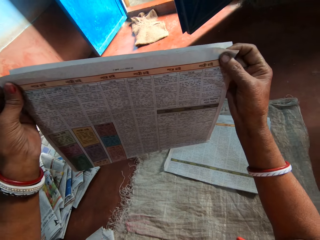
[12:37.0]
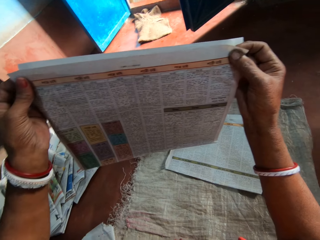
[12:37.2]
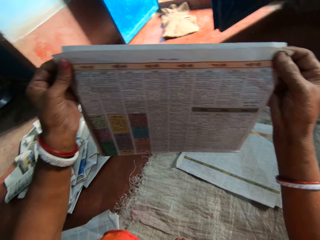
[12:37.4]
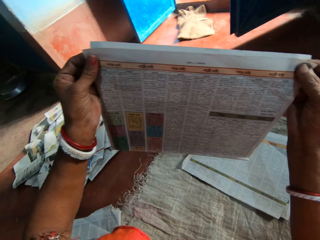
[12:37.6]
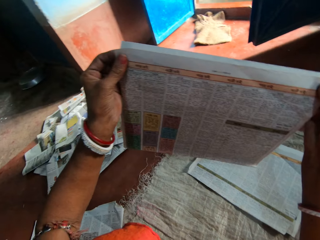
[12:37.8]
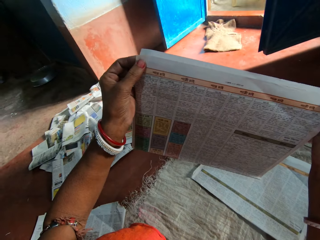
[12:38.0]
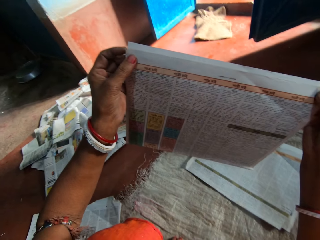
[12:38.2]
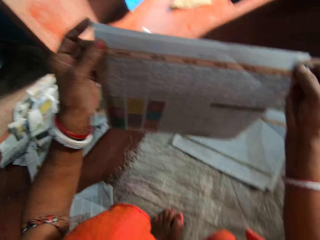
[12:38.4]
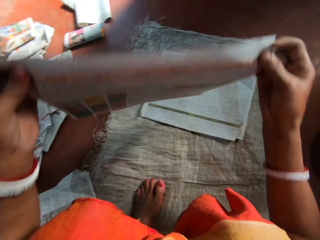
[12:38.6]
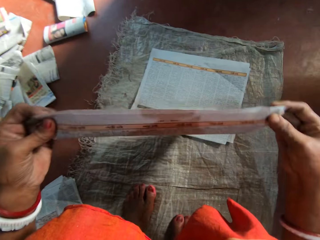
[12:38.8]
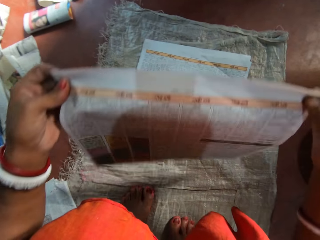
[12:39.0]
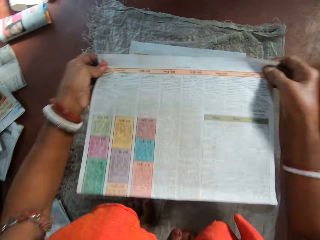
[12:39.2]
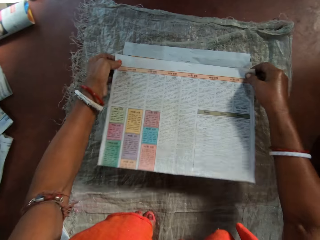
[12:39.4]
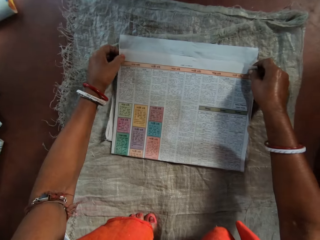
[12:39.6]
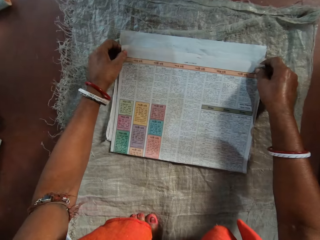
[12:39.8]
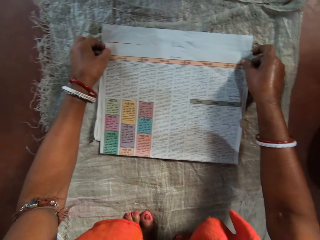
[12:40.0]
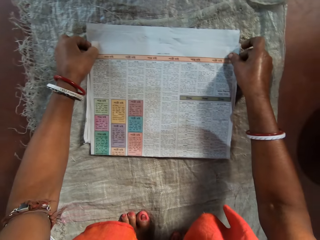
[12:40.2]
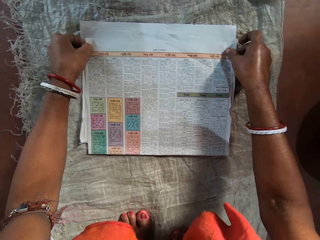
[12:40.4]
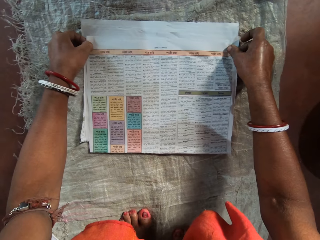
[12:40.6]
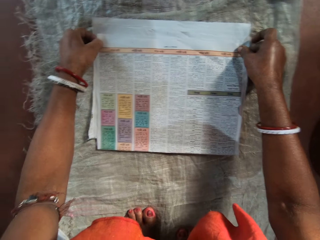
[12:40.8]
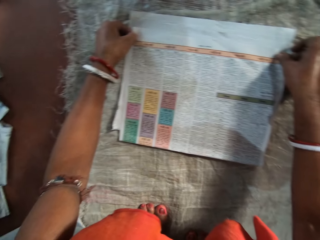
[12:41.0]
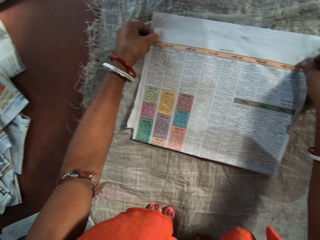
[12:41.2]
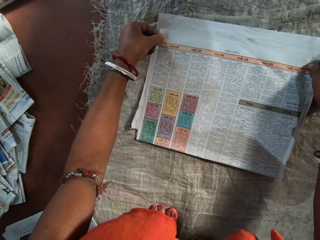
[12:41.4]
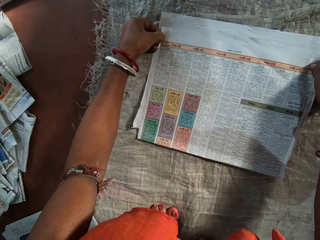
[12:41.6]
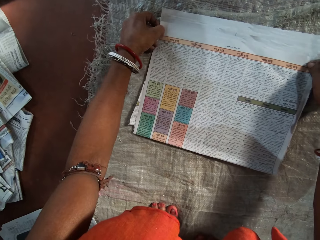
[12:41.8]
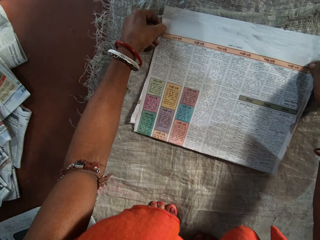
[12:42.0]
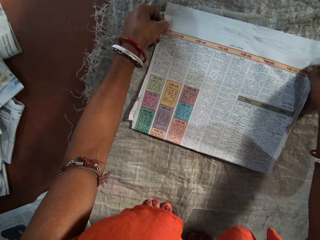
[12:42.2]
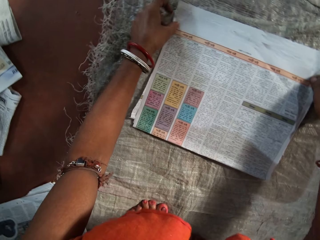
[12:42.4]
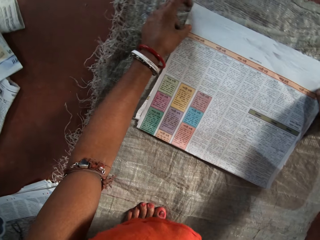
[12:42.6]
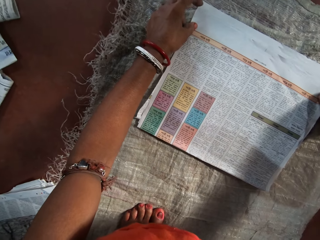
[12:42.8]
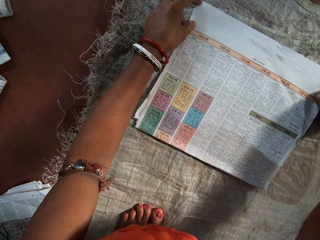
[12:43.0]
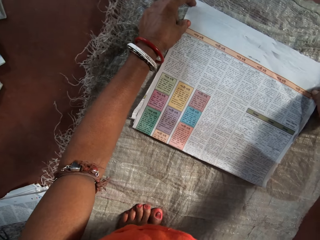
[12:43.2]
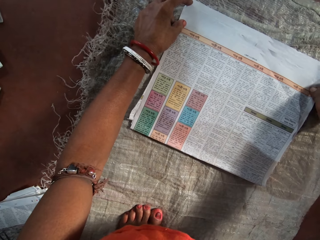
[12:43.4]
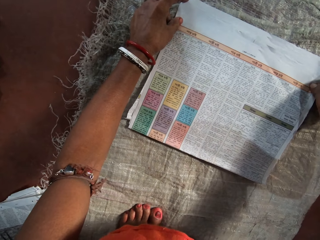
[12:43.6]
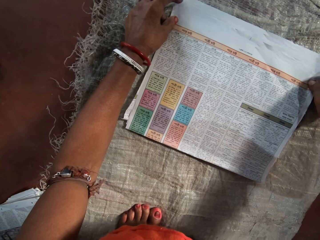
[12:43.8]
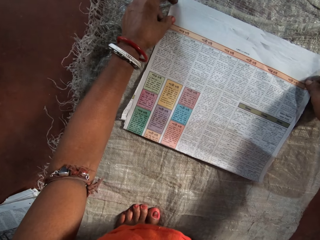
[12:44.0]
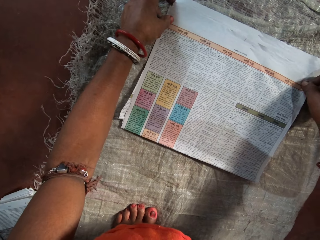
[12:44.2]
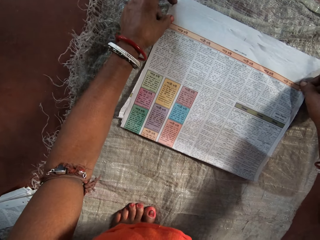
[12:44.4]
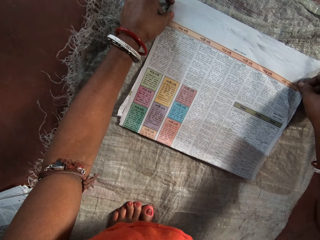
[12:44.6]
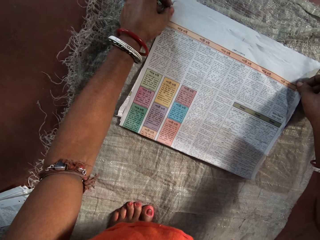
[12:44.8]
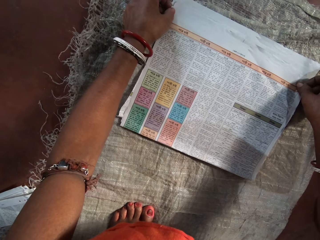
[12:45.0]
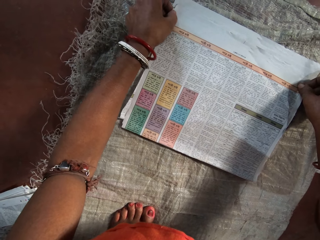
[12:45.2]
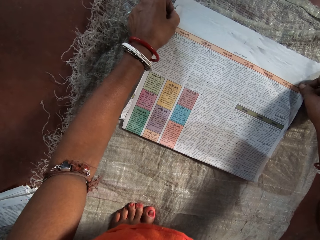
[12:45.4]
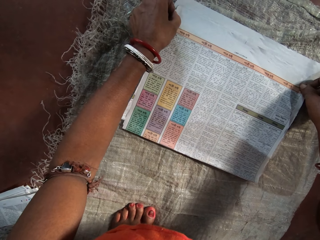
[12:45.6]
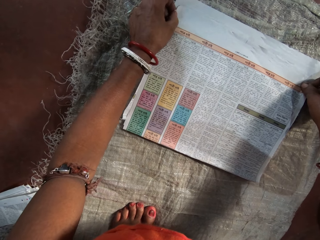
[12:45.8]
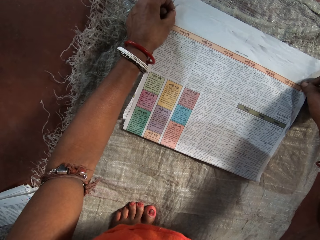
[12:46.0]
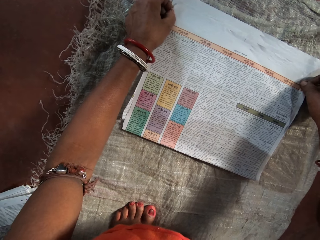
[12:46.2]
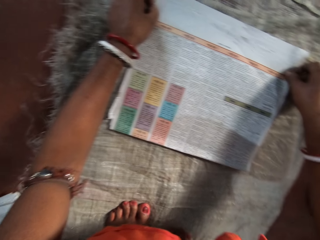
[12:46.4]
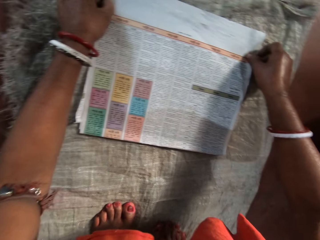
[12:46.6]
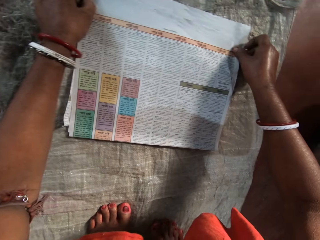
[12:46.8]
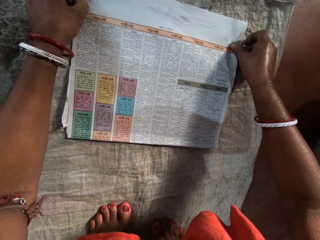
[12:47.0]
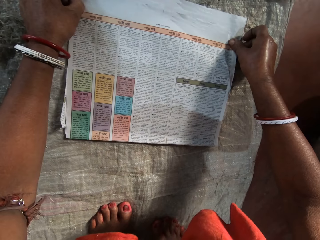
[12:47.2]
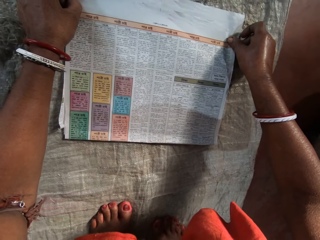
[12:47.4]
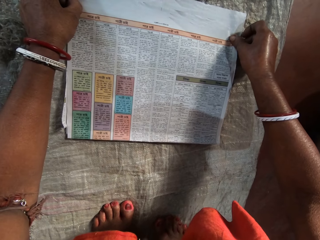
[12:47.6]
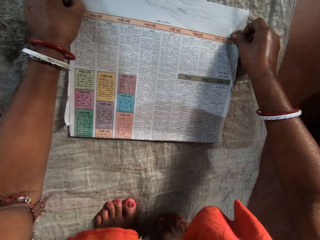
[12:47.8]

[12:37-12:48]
The camera wearer joins newspapers. They place the newspapers on the others on a sack. They adjust the newspapers on the others. They reposition the newspapers.

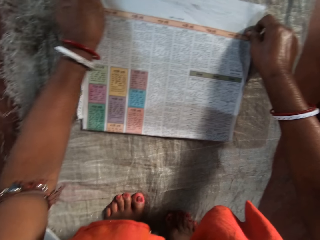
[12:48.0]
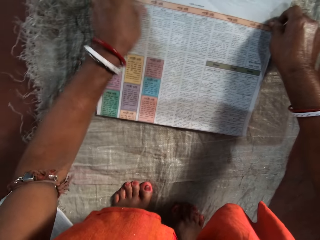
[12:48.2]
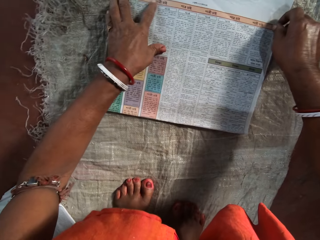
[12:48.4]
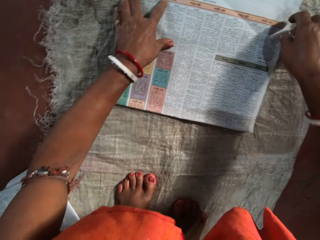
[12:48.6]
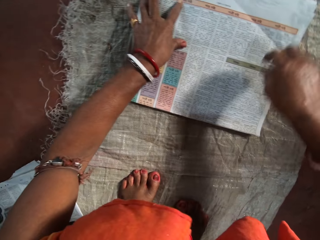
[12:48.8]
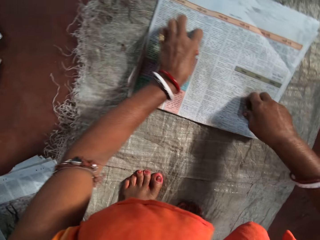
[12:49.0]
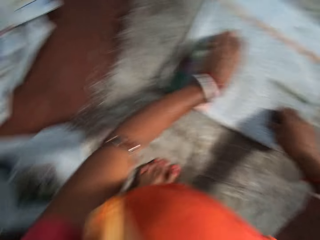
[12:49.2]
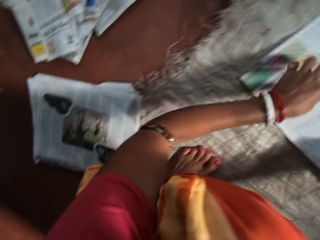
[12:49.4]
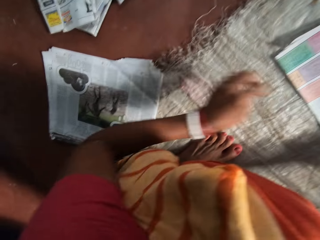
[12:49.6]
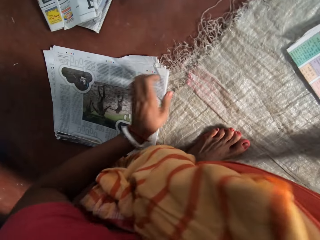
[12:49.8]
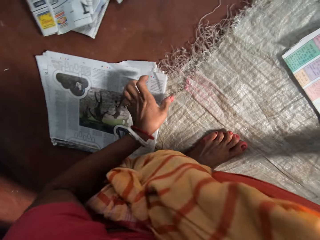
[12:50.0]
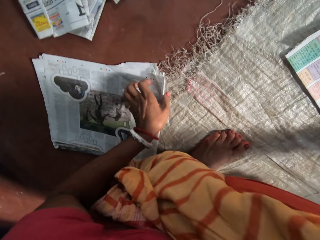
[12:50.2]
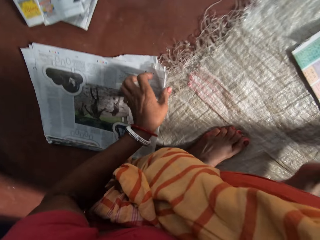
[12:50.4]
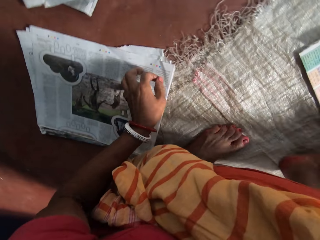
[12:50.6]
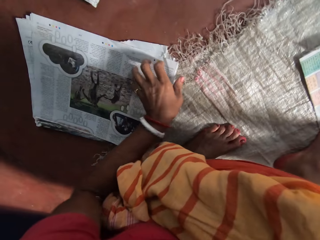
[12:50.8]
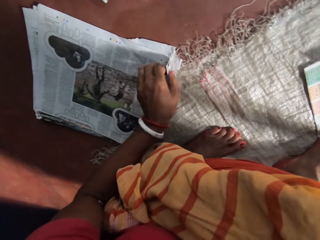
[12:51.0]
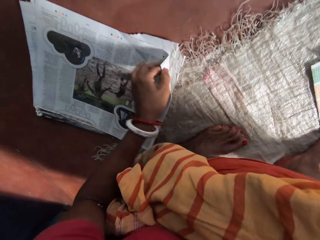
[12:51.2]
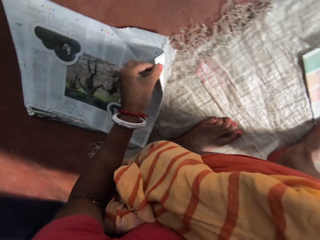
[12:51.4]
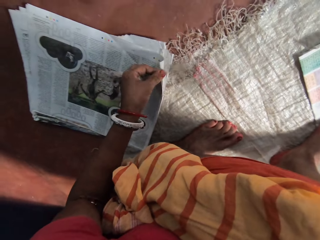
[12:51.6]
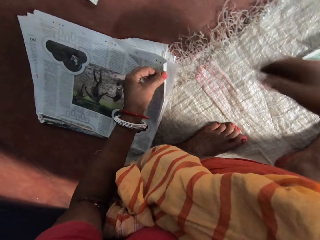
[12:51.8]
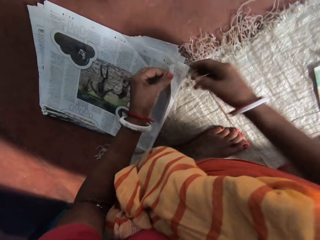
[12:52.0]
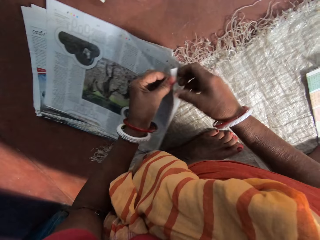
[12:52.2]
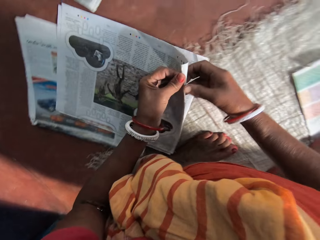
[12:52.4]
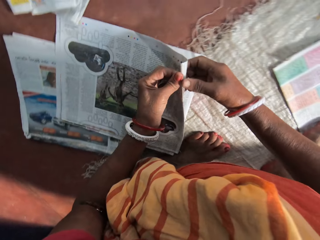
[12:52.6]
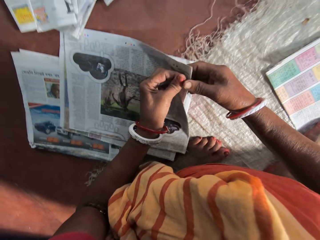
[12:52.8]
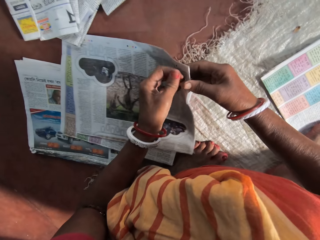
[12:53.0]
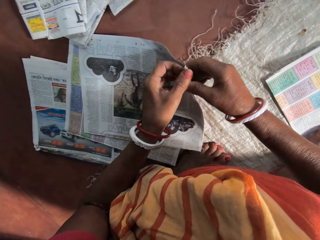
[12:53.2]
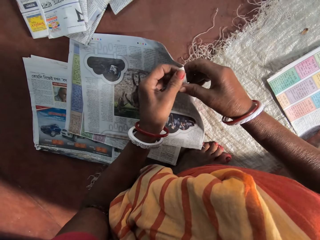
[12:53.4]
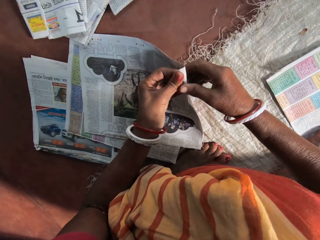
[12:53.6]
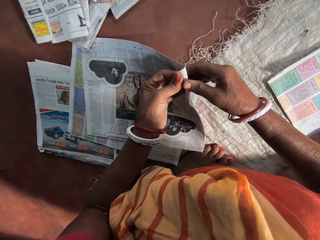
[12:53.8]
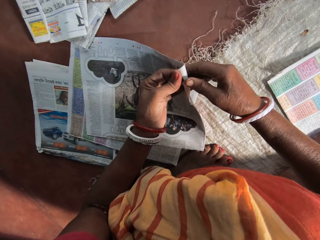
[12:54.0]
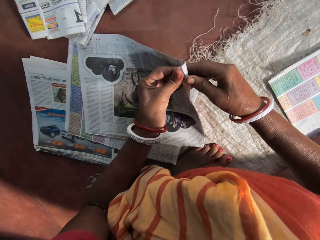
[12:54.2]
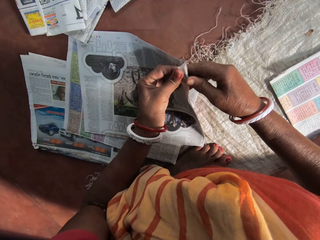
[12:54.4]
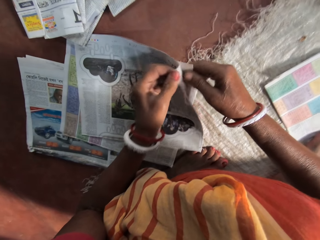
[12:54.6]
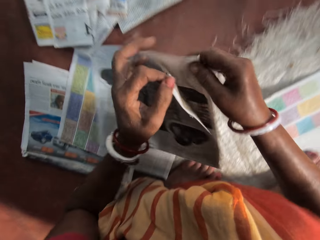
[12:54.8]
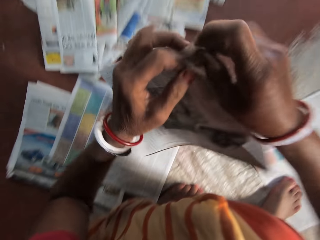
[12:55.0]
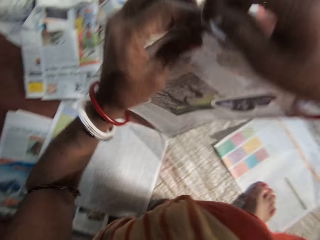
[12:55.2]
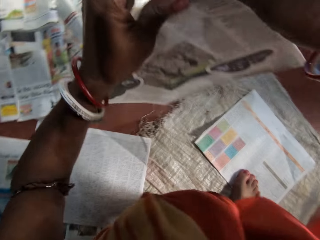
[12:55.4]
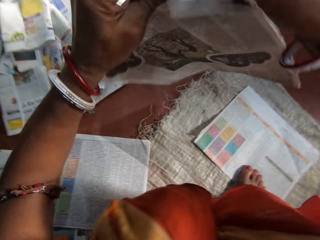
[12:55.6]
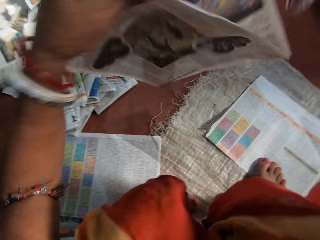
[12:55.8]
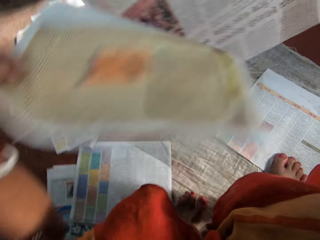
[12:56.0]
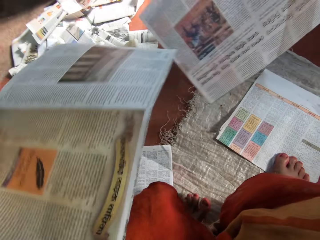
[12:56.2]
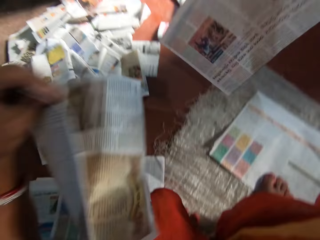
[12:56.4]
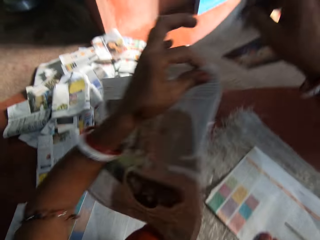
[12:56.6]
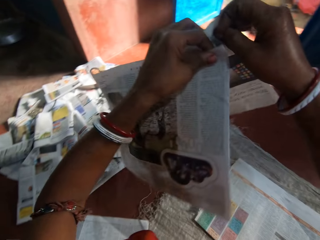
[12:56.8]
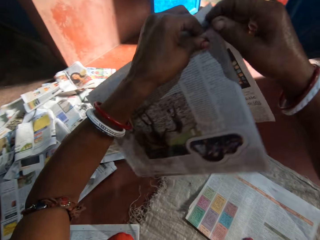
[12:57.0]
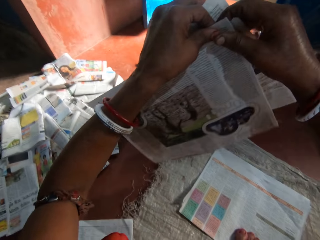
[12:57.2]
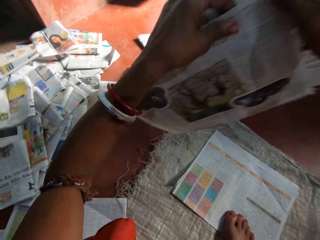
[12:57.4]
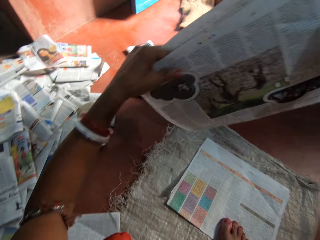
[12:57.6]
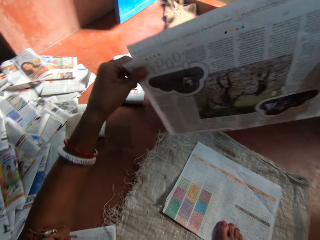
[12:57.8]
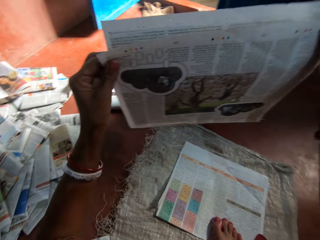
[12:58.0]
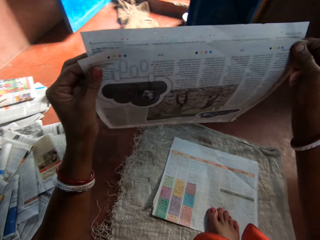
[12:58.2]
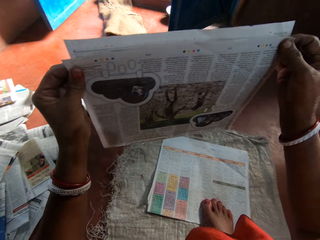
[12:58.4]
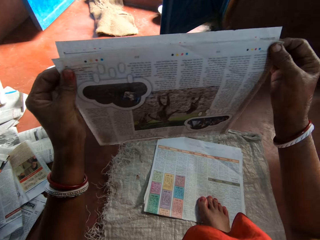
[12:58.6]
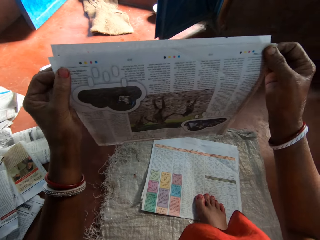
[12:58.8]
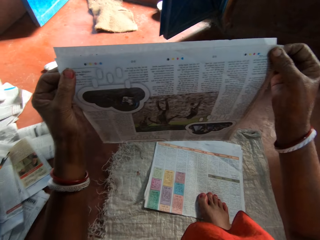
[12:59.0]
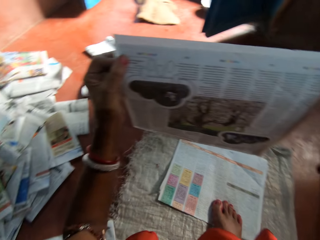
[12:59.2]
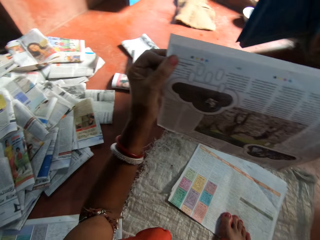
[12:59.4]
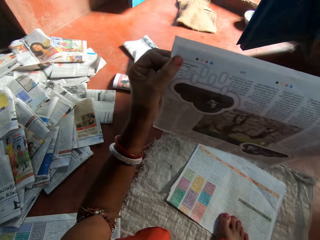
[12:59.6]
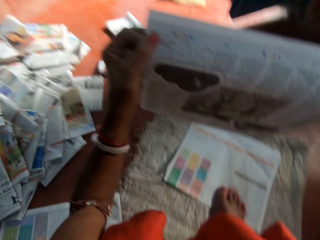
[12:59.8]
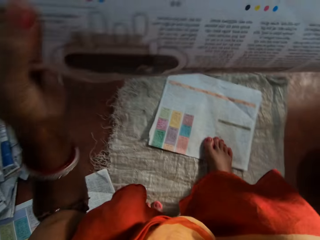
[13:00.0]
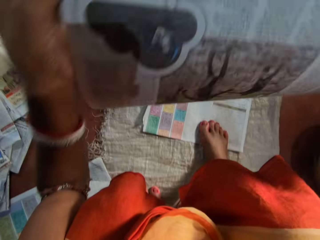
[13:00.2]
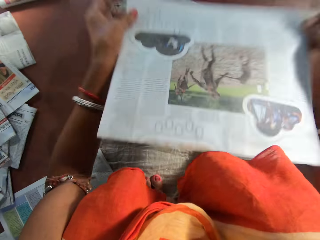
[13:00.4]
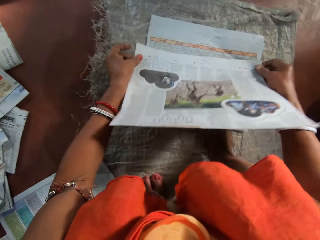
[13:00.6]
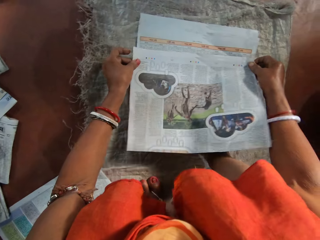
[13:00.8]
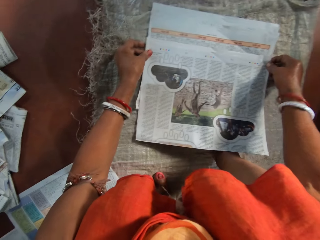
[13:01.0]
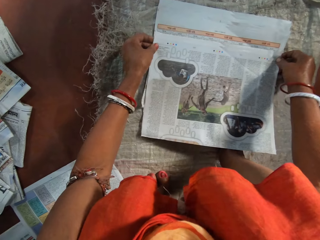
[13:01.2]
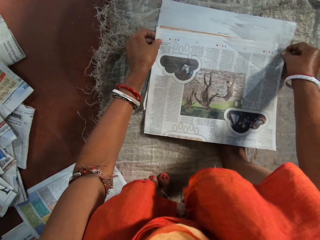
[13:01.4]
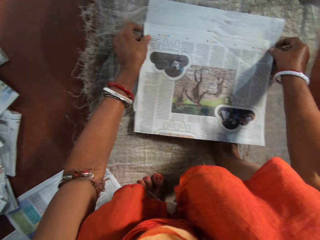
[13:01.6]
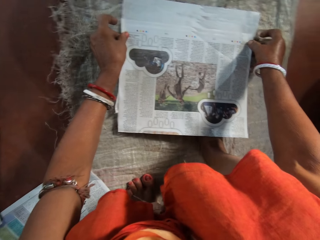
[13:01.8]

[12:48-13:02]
The camera wearer places a hand on a newspaper. She moves her hands on the newspaper. She touches the newspapers. She picks the newspapers. She separates the newspapers. She lifts the newspapers from the others. She separates the newspapers. She places the newspapers together. She places the newspapers on the others on a sack.
